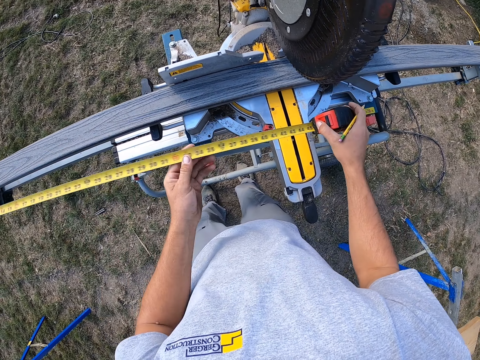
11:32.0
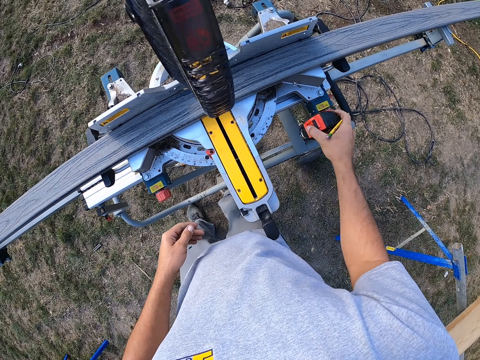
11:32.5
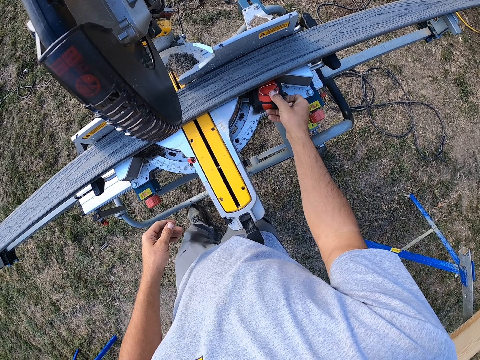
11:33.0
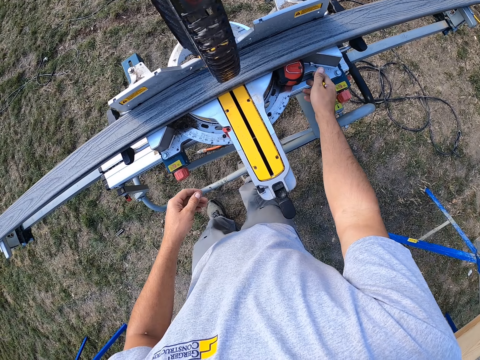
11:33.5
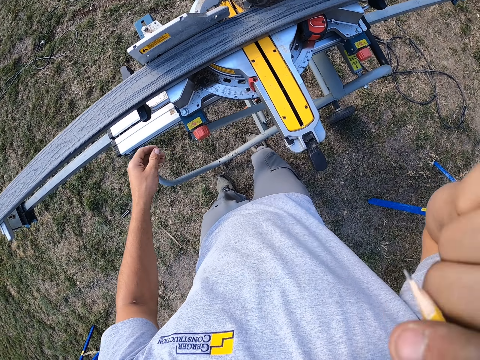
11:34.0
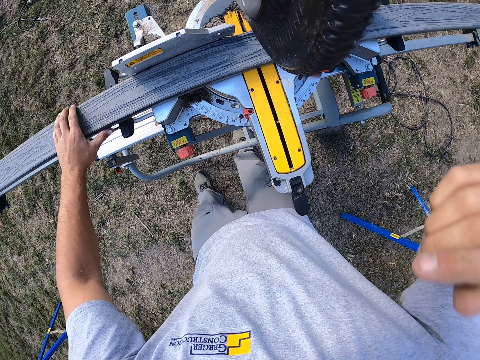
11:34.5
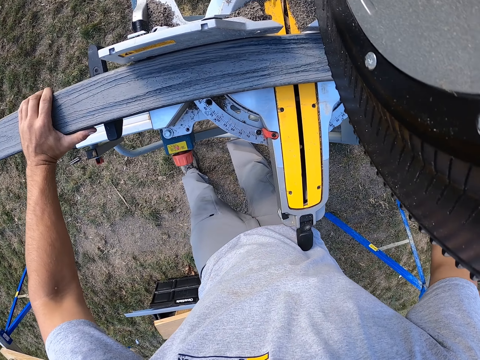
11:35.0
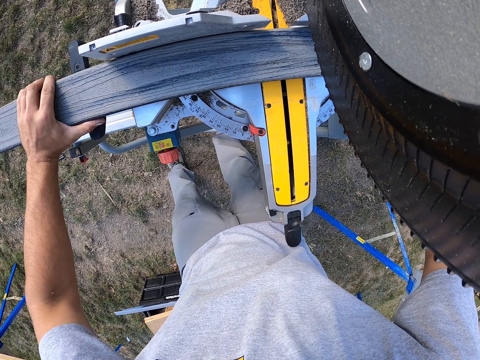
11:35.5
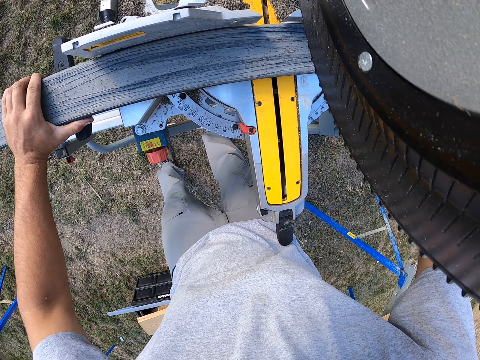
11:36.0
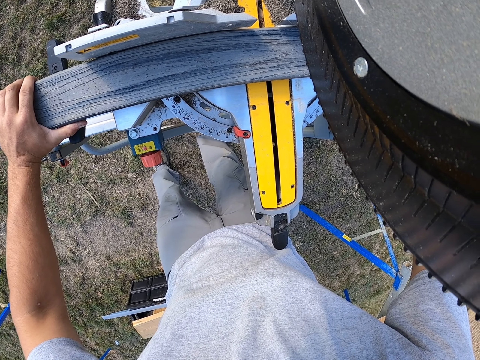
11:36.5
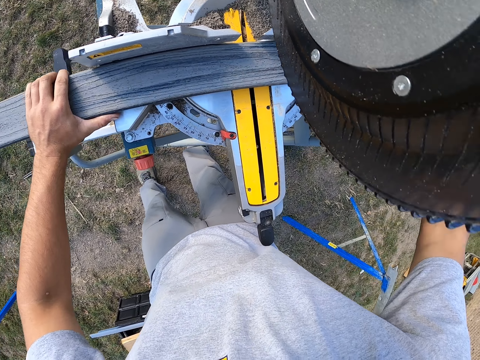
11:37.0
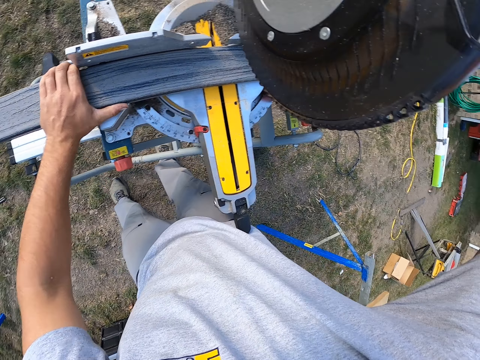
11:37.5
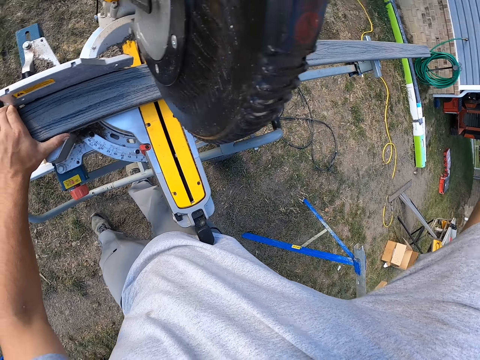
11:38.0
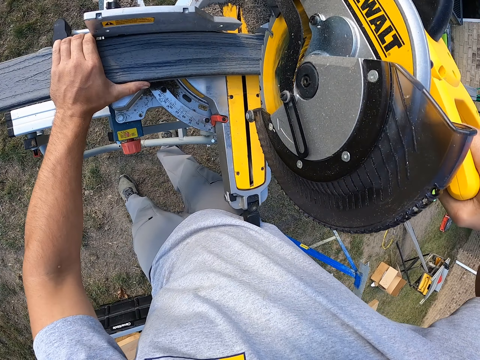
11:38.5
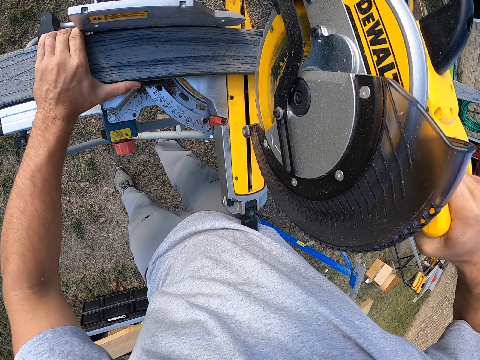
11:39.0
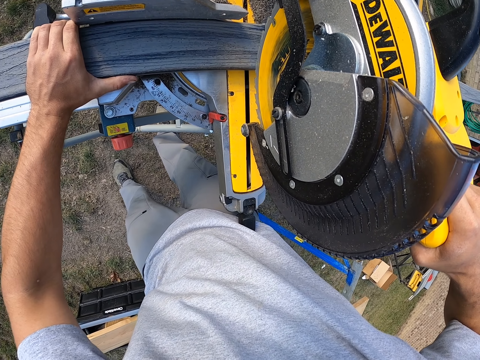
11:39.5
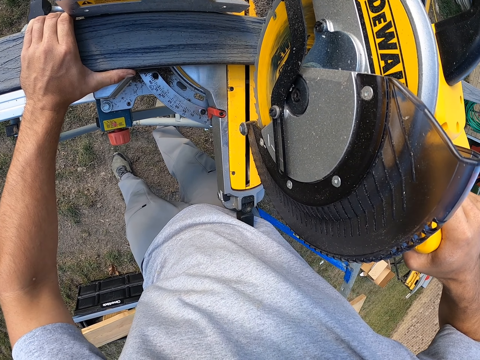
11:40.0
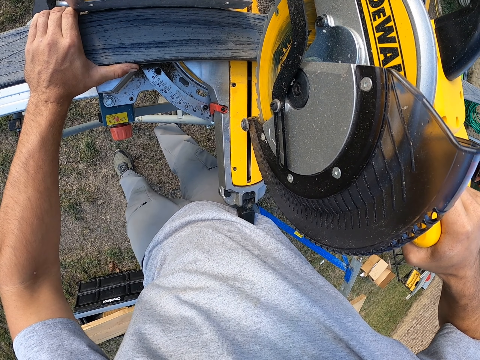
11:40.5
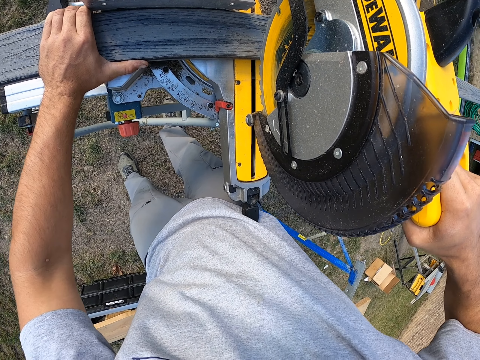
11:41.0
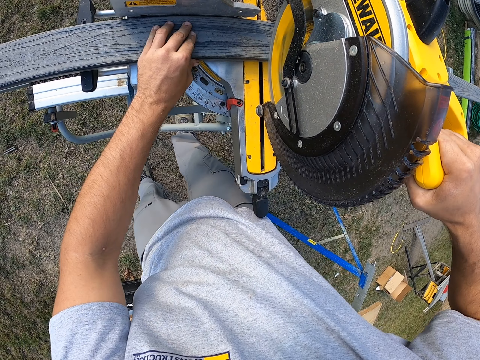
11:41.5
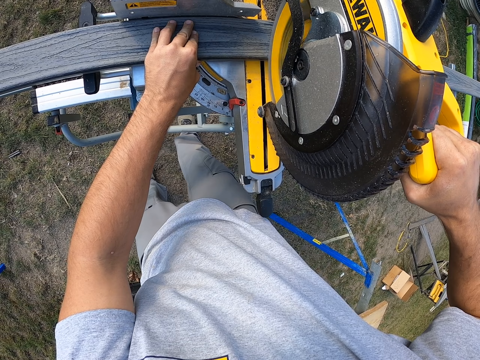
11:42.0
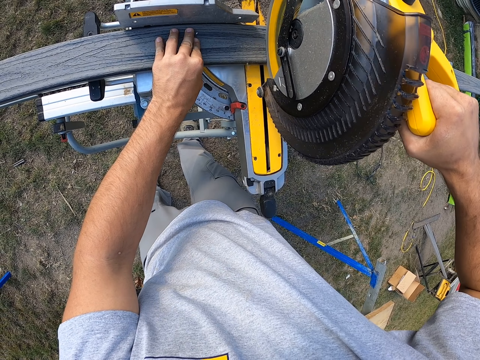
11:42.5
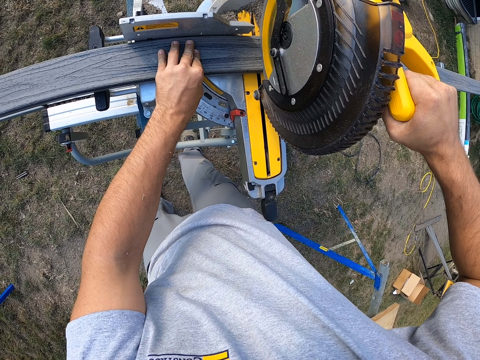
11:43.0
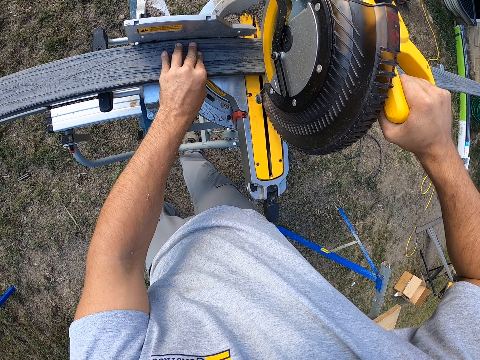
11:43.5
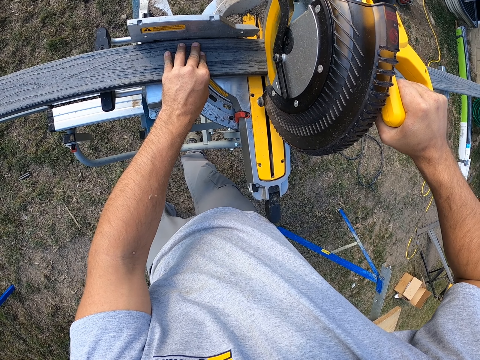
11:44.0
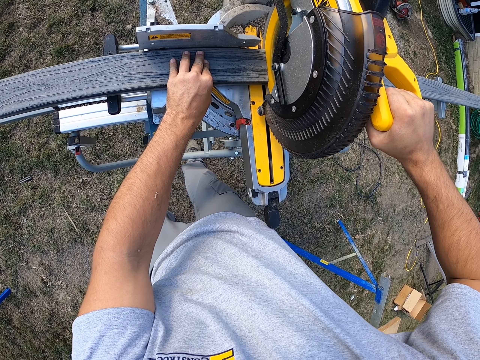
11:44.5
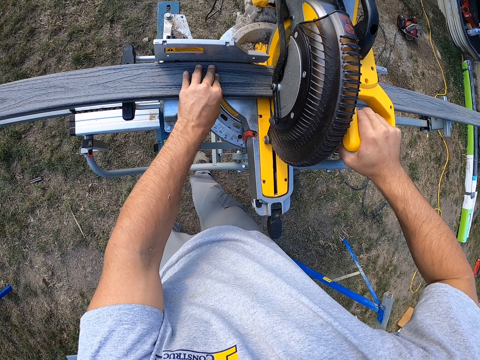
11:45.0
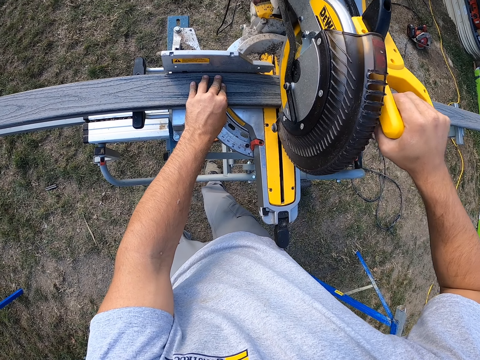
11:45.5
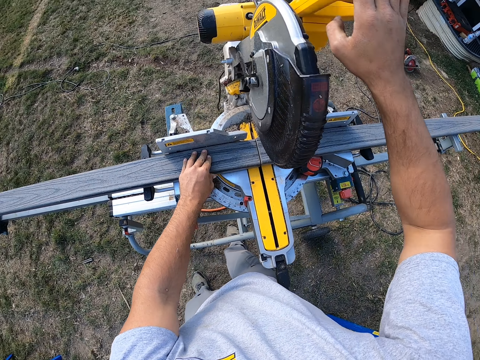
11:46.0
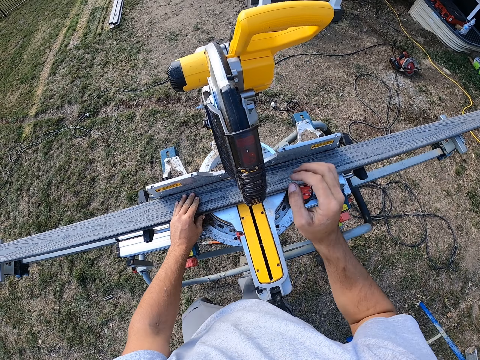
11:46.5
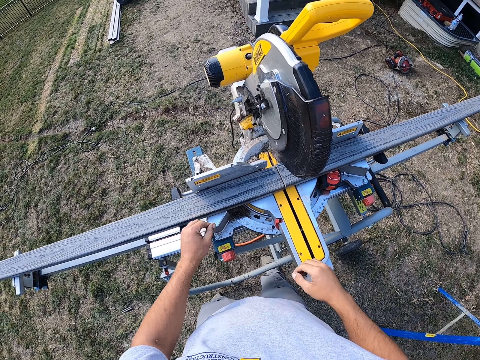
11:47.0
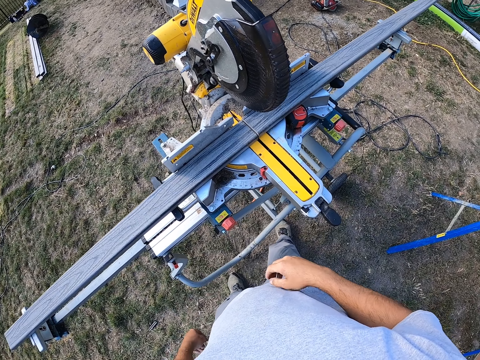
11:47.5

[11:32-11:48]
The camera wearer picks up the tape measure. They retract the tape measure to its case. They put the tape measure on the chop saw or table saw. They lift the pencil. They put the hand up. They adjust the wood on the chop saw. They hold the chop saw. They cut the wood. They cut the wood again. They lift the chop saw.

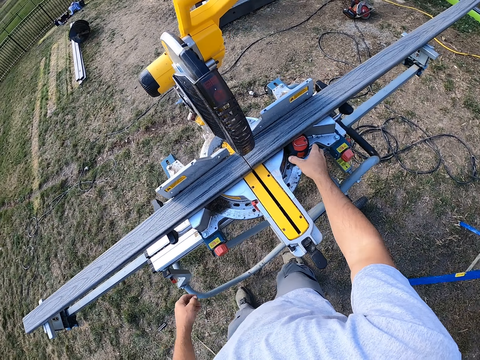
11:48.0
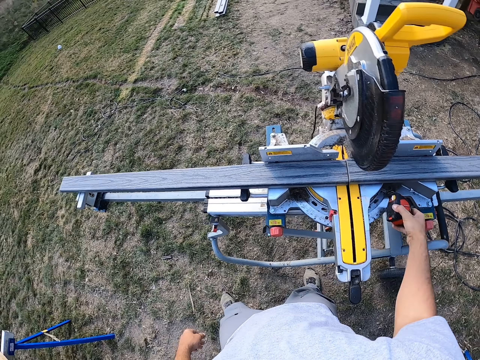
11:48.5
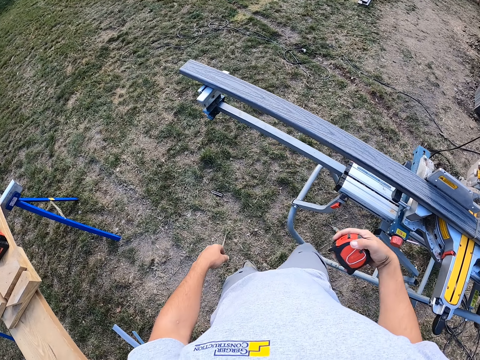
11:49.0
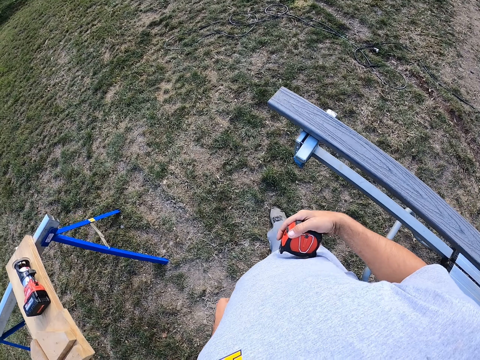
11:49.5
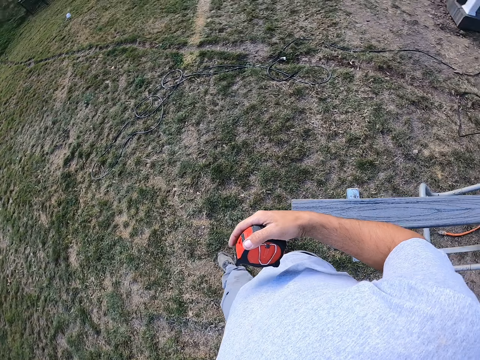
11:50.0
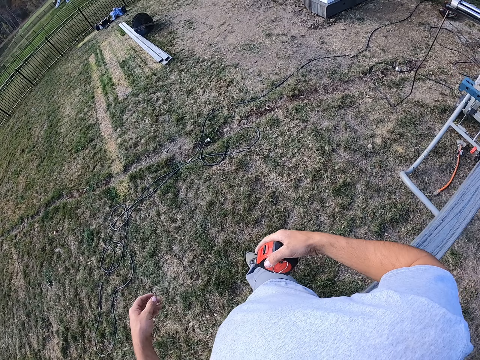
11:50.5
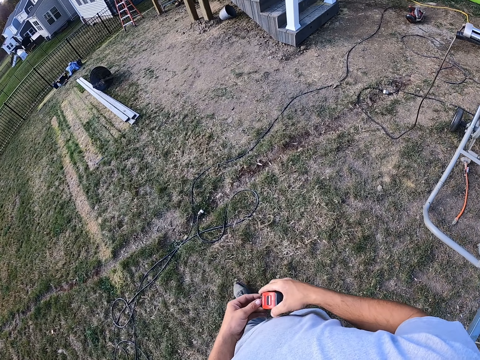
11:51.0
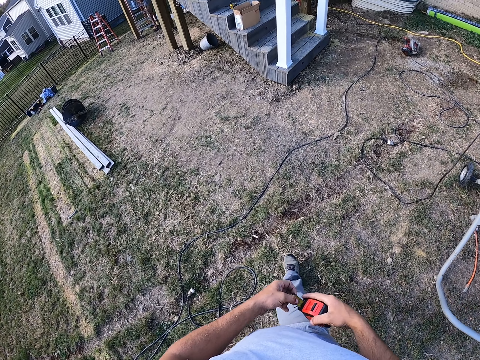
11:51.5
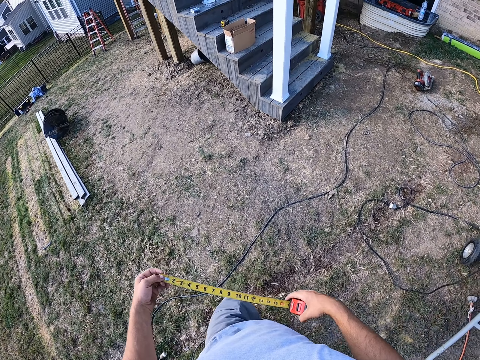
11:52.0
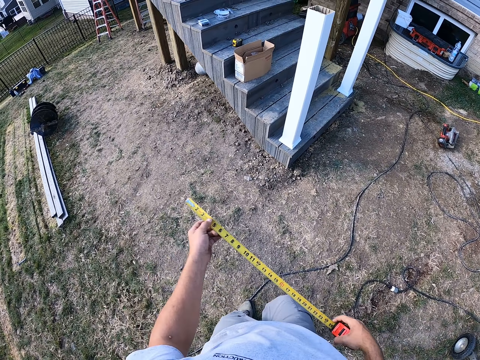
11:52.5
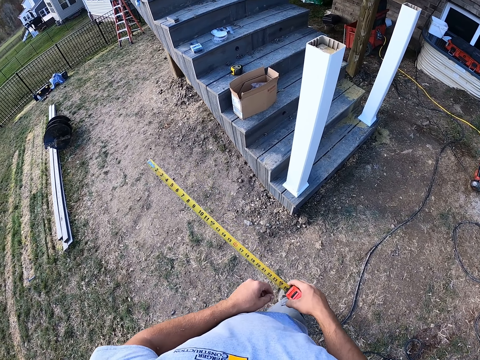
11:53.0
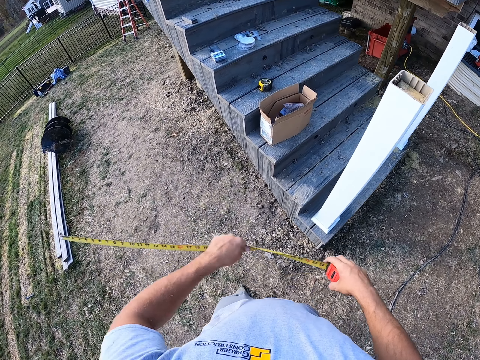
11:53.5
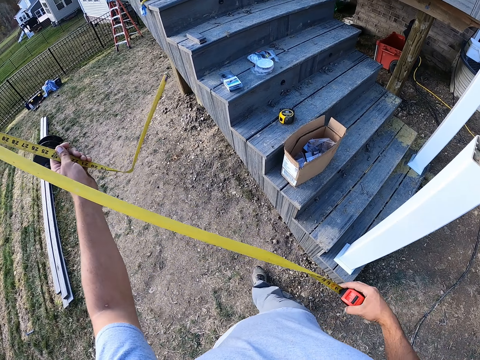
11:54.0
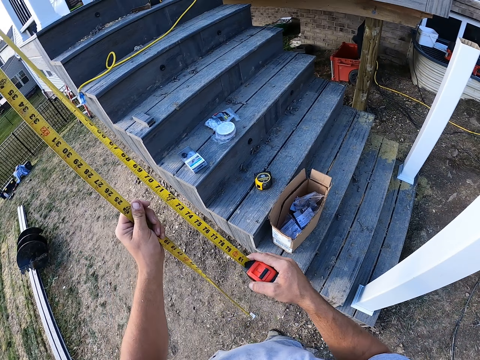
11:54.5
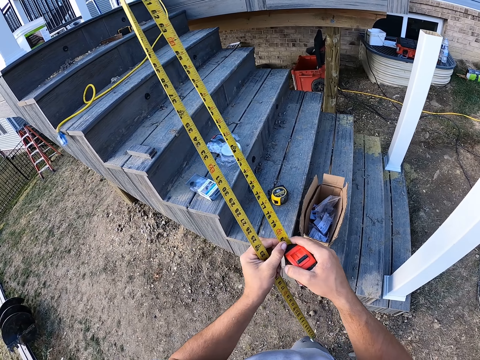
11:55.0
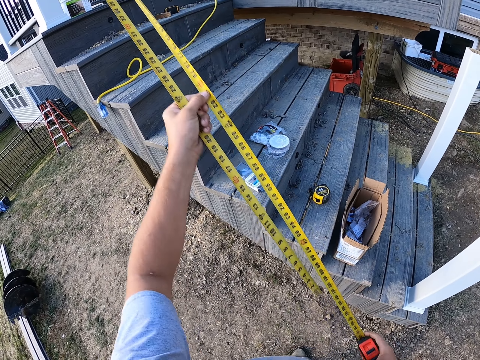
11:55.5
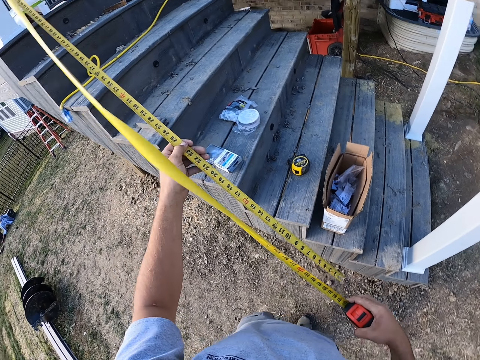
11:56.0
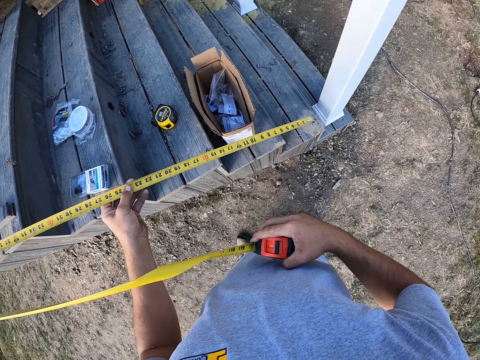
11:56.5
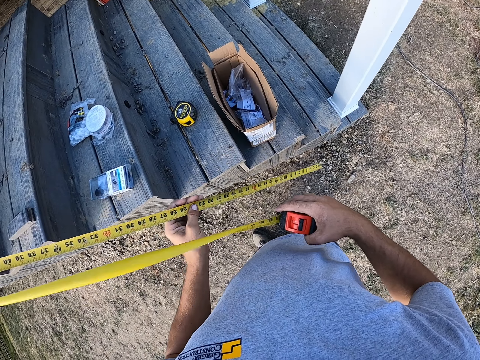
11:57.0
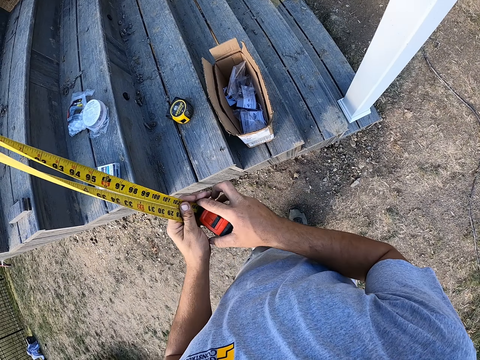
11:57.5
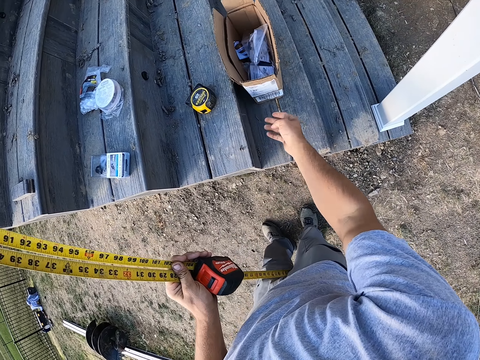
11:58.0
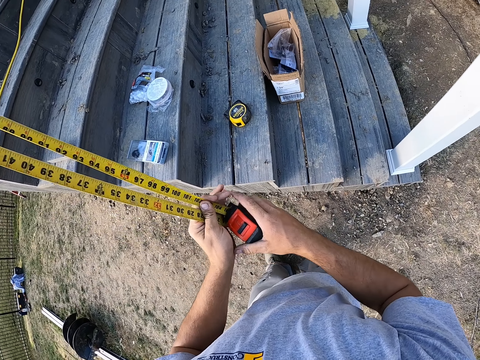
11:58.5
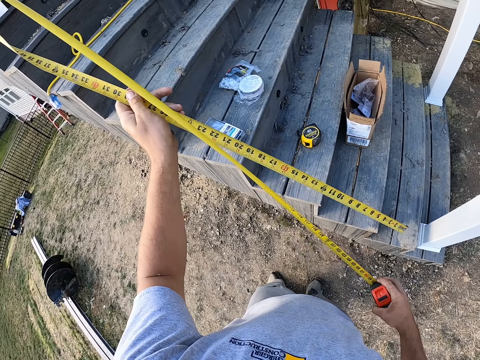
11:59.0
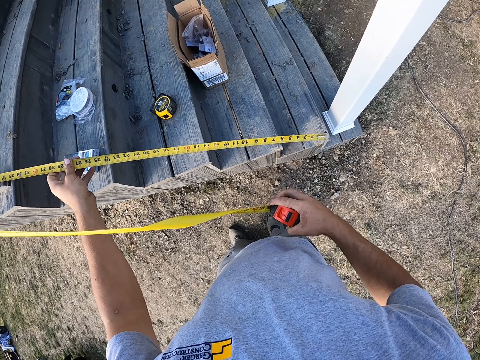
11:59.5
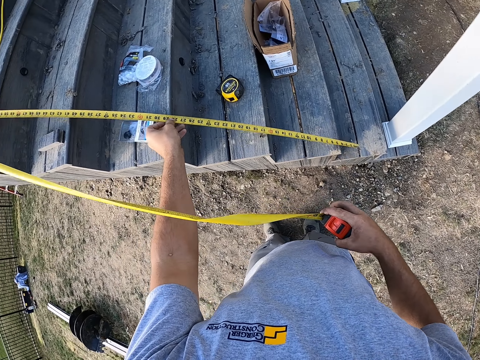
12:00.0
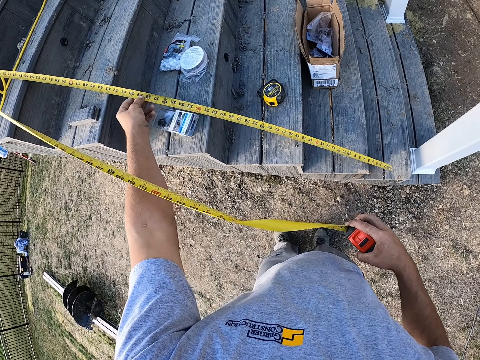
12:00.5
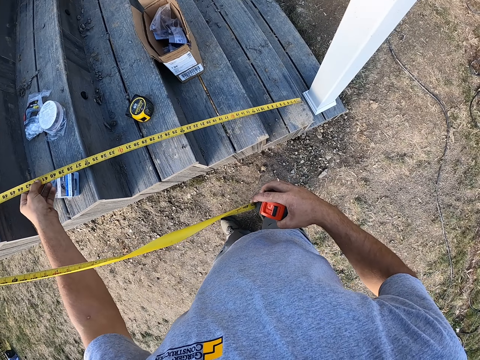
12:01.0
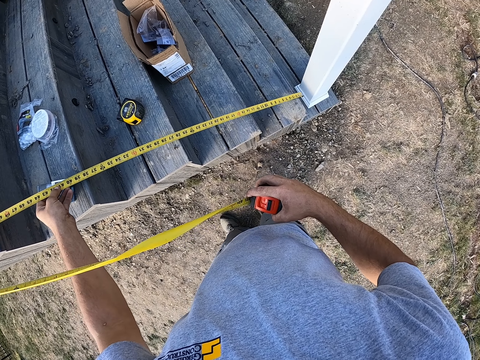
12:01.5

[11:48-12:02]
The camera wearer picks up the tape measure. They walk. They pull the tape measure from its case. They fold the tape measure. They remove the tape measure. They hold the tape measure with the left hand. They push a carton on the stairs. They pull the tape measure. They measure the stairs.
